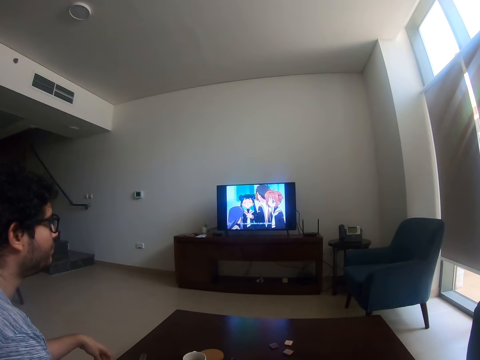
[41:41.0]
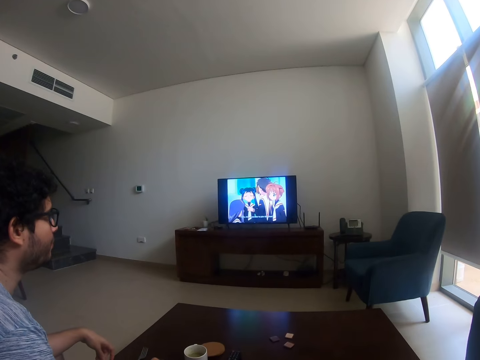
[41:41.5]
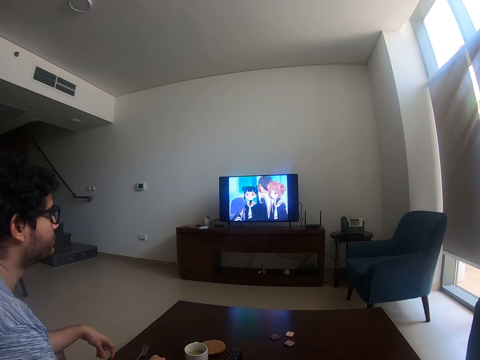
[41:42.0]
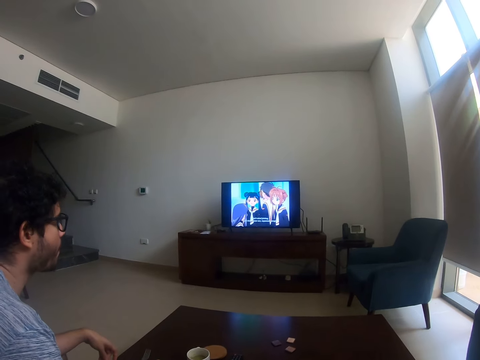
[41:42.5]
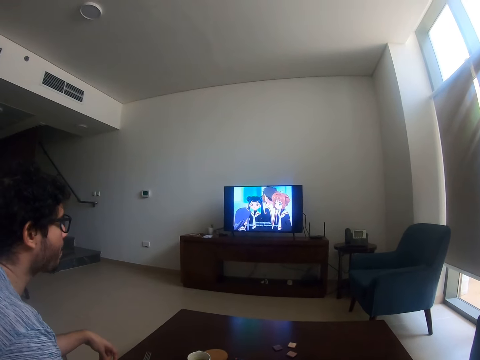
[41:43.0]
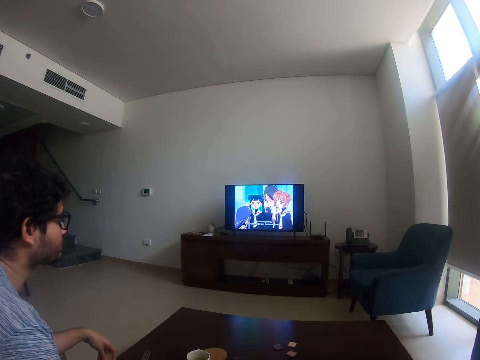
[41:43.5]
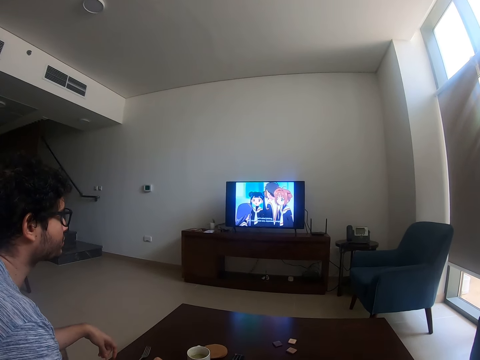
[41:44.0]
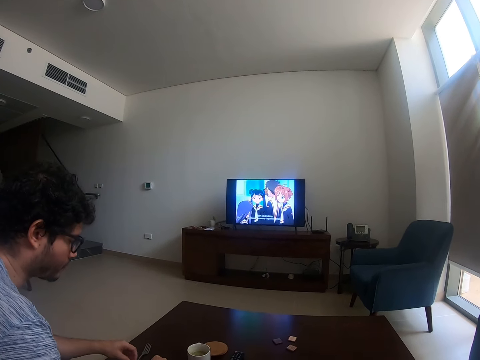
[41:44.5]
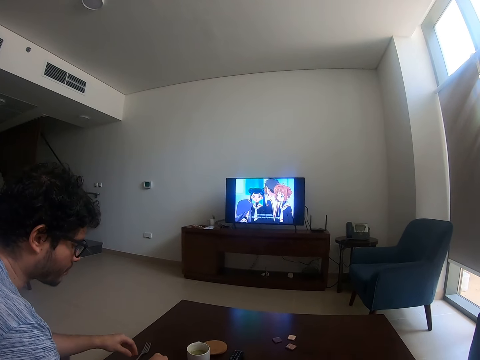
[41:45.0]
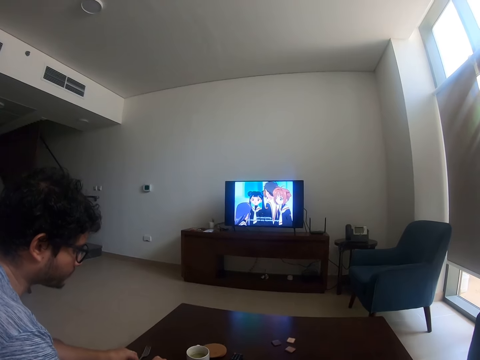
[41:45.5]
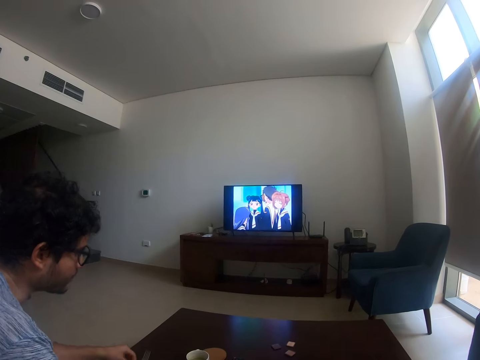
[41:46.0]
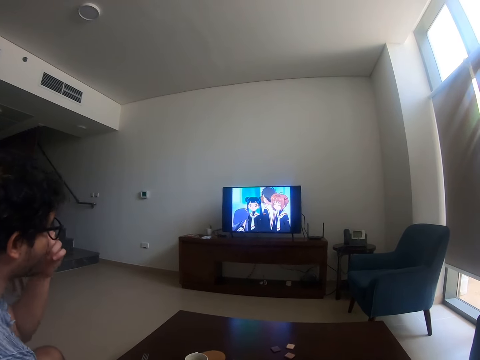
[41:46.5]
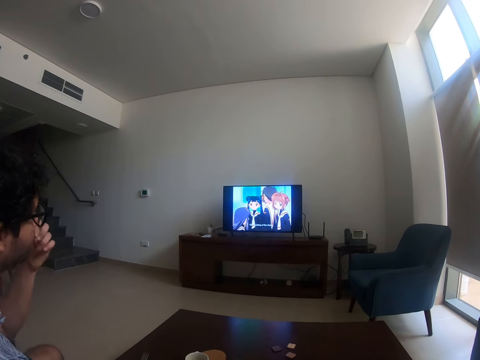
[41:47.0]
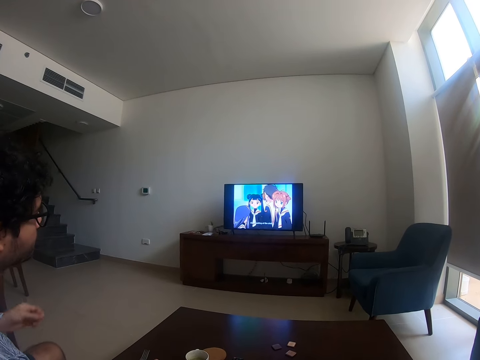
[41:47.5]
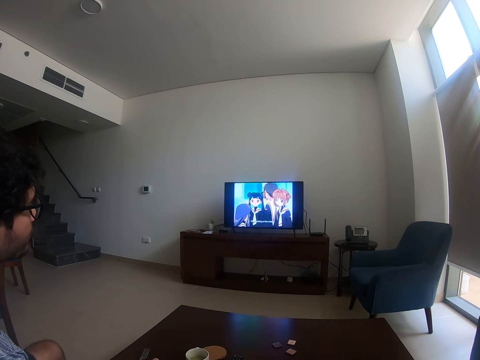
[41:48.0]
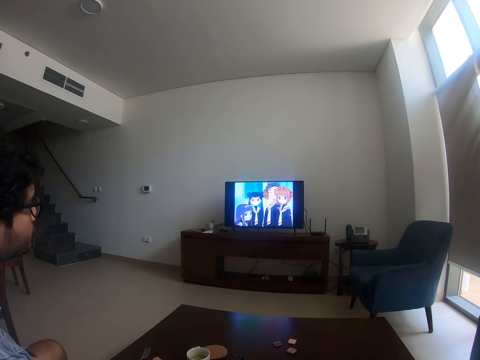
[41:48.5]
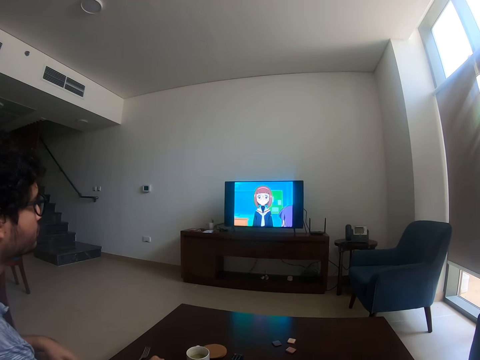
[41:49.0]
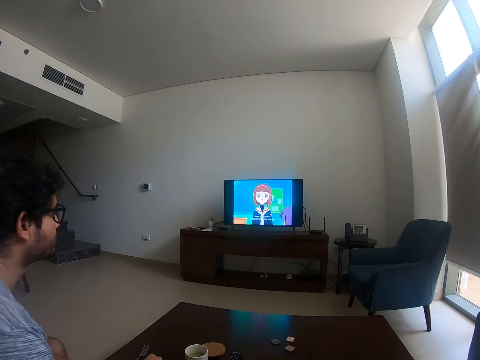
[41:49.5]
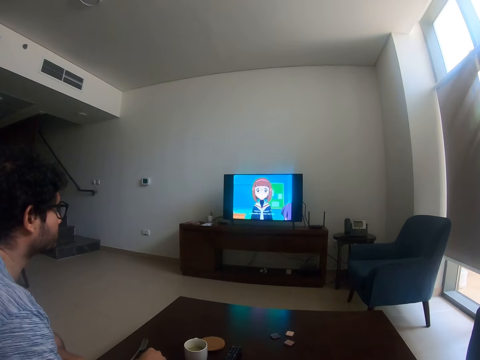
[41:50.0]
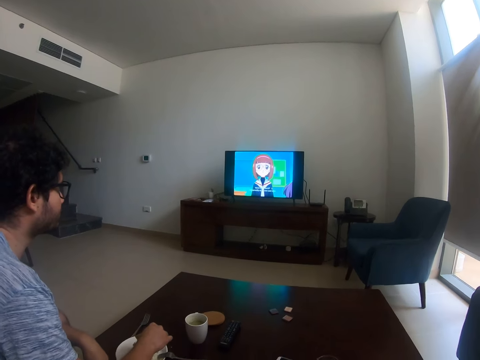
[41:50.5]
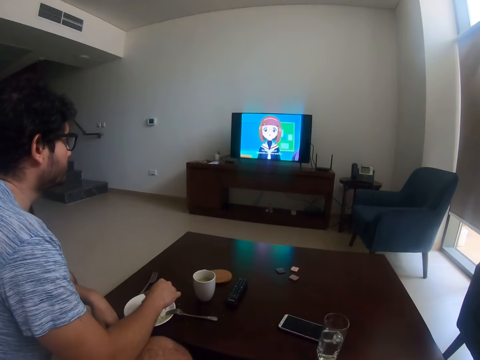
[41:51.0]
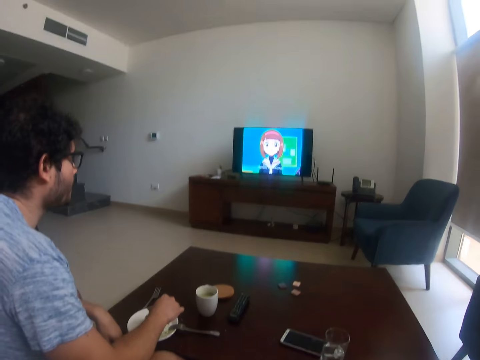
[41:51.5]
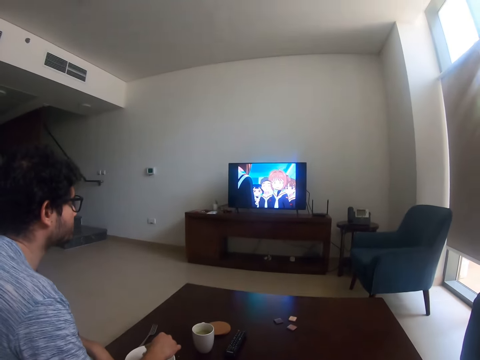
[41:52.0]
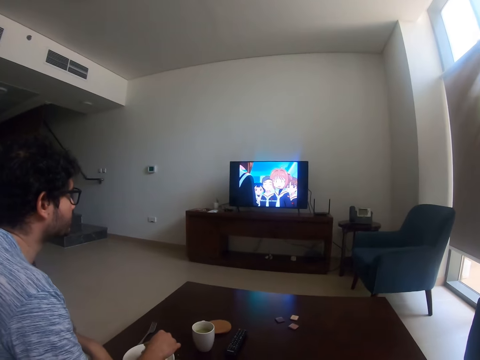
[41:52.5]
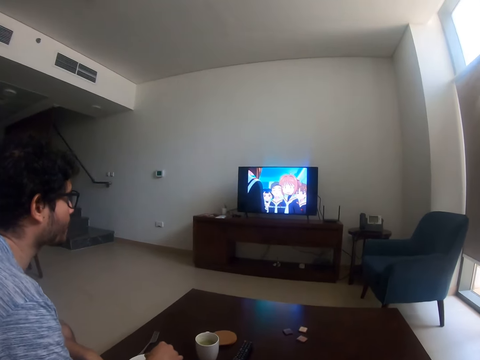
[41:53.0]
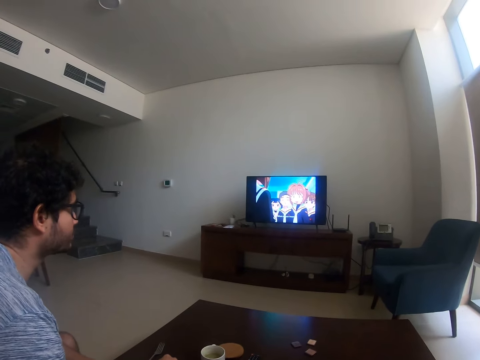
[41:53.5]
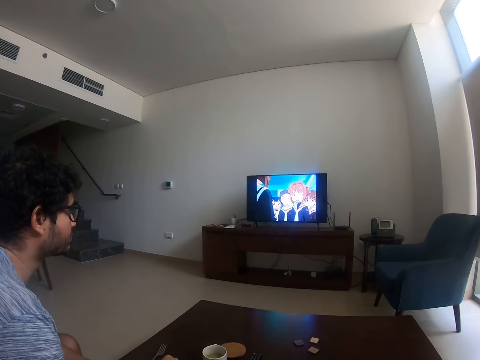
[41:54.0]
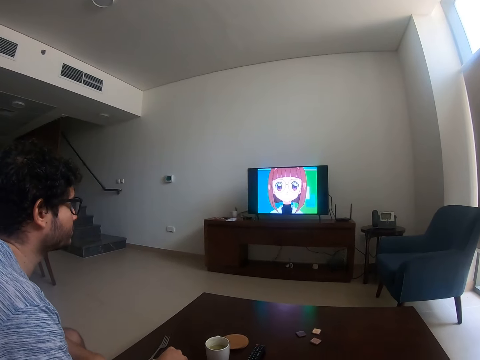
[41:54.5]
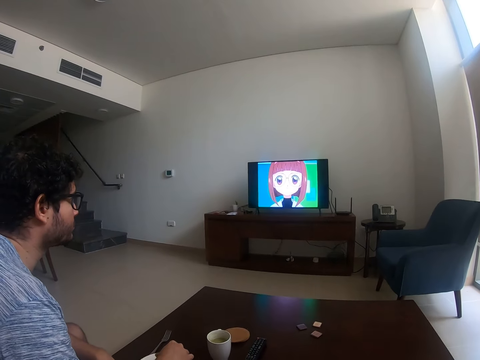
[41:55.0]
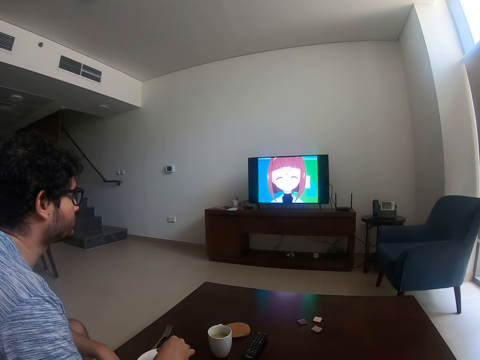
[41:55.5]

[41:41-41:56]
A man puts something in the mouth.

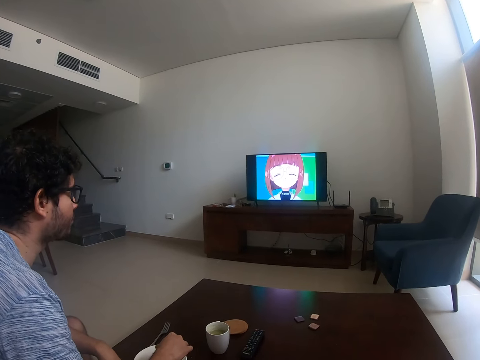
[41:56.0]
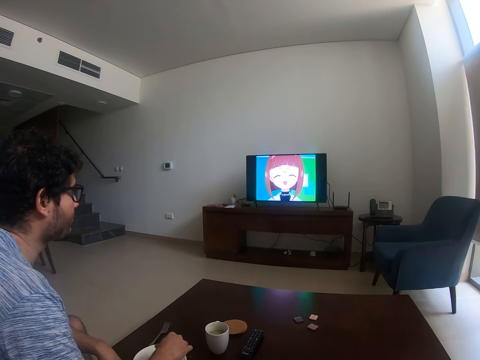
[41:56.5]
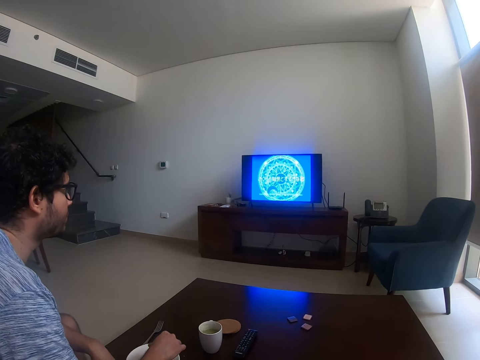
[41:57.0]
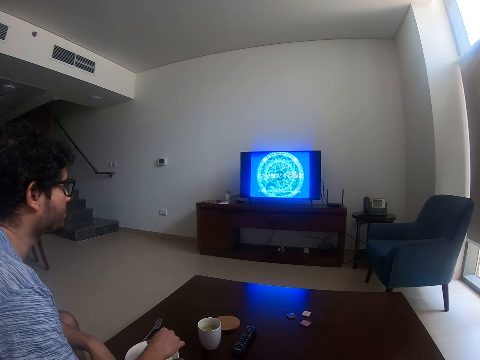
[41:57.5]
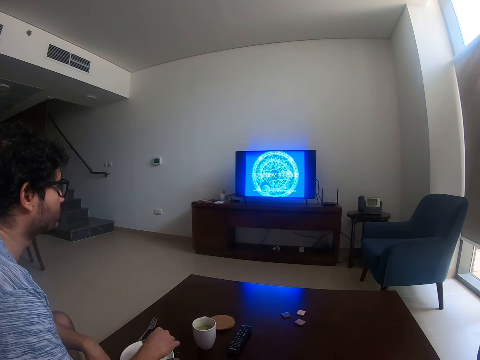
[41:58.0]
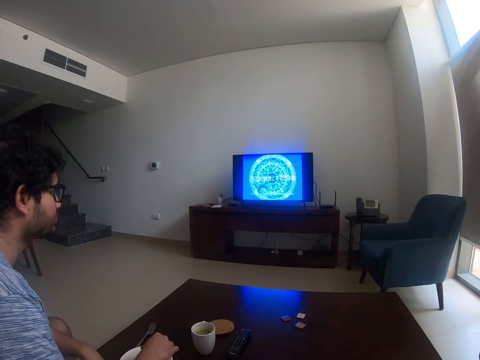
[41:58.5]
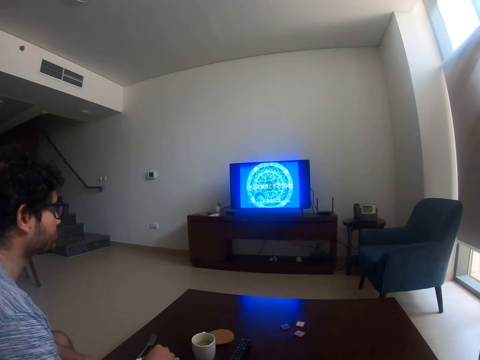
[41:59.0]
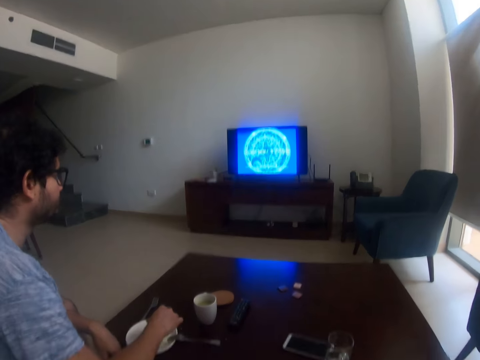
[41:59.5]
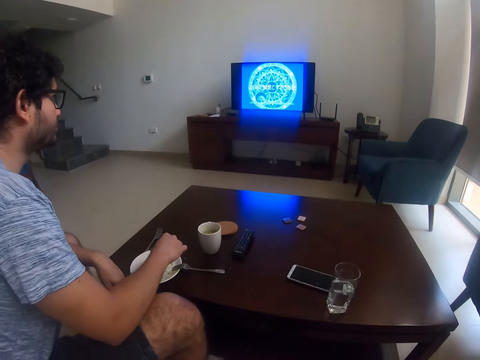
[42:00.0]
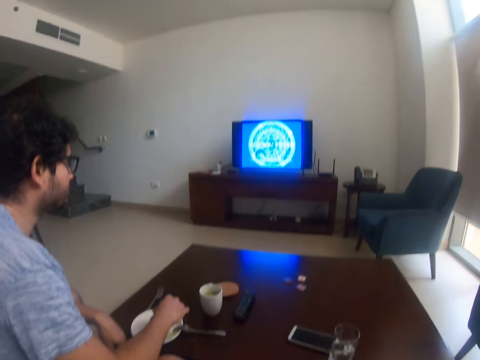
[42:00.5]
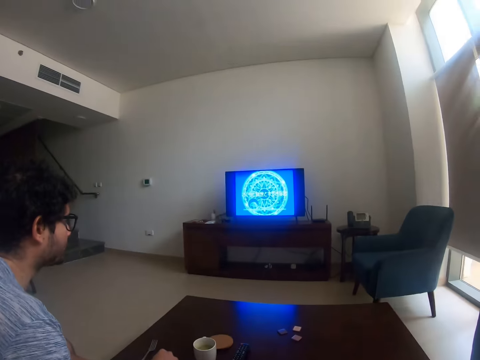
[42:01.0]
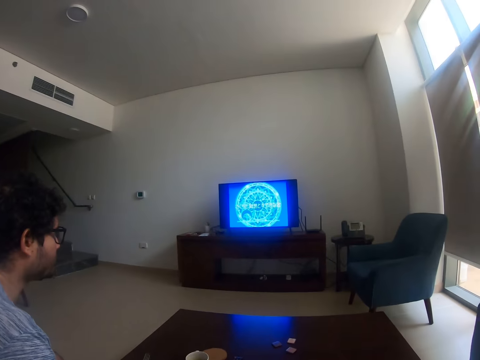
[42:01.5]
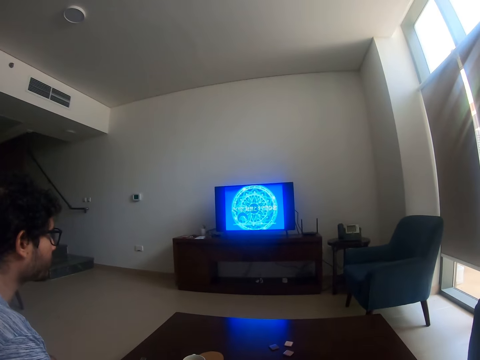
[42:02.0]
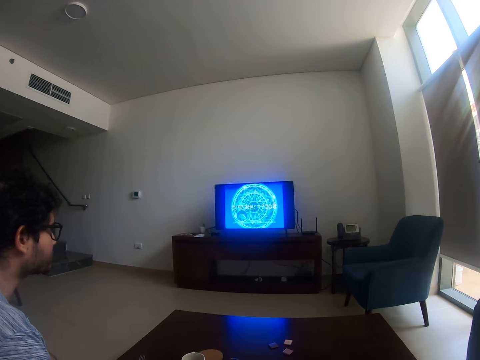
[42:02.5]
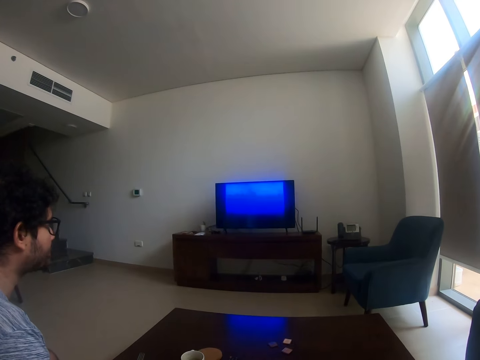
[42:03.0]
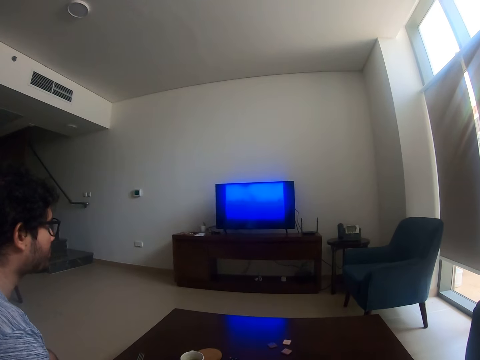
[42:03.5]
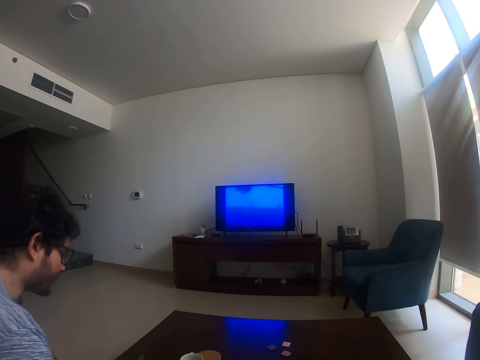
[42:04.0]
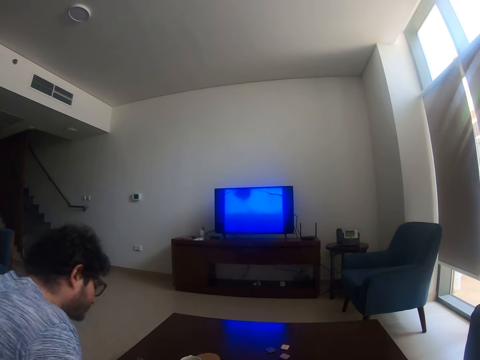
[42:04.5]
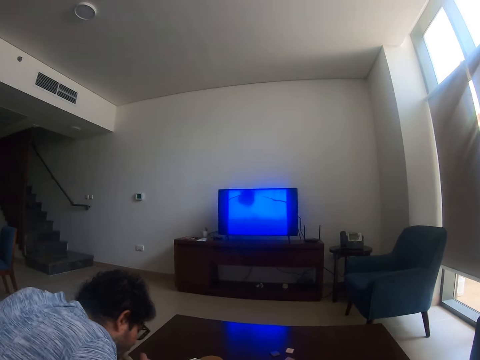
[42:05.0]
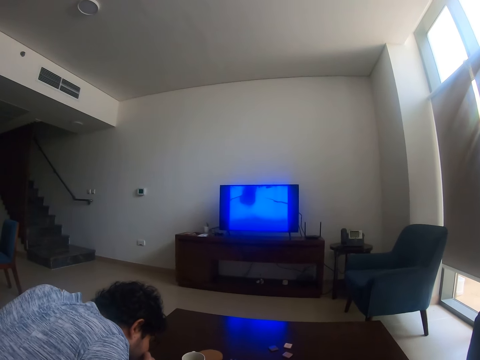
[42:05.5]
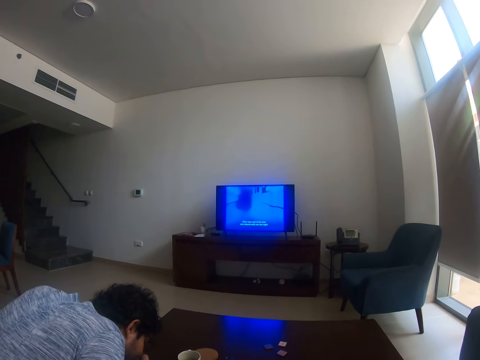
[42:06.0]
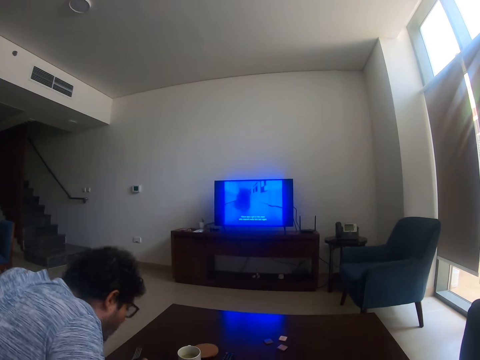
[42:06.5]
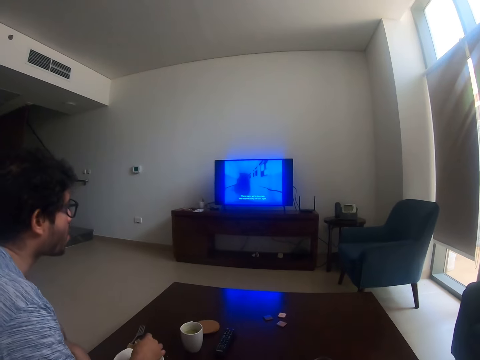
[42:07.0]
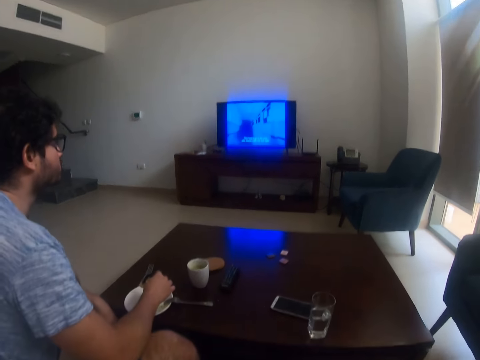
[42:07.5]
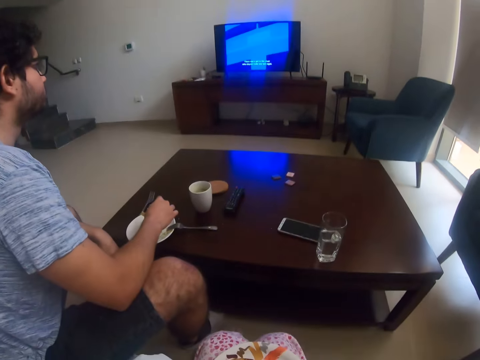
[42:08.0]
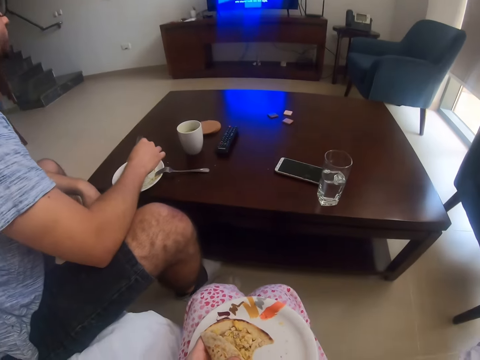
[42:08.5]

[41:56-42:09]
A man eats something. The camera wearer holds a tortilla.
